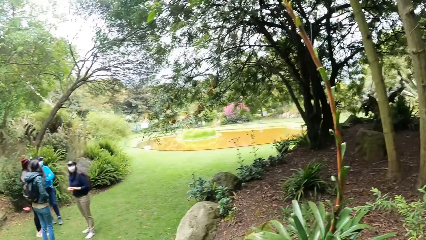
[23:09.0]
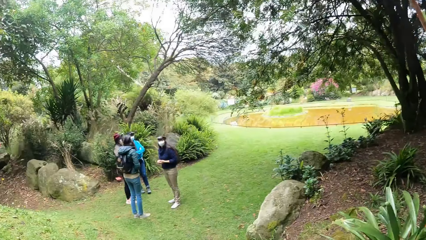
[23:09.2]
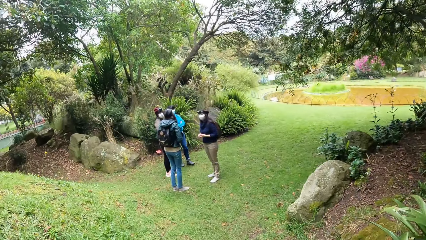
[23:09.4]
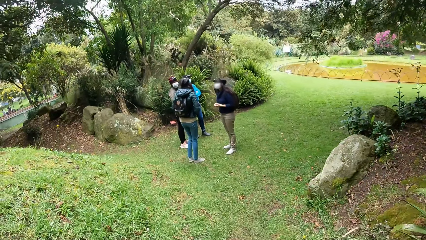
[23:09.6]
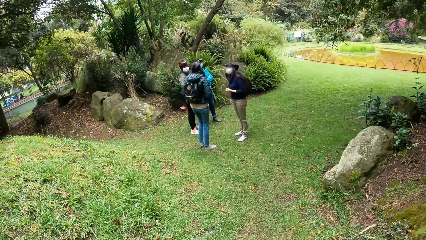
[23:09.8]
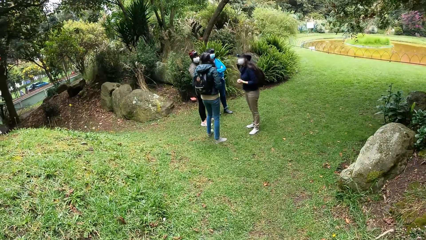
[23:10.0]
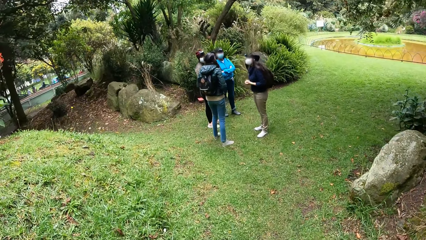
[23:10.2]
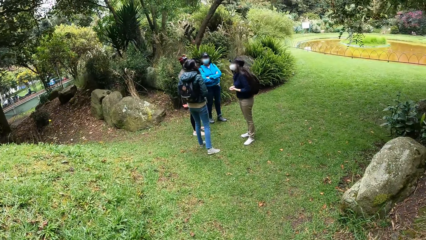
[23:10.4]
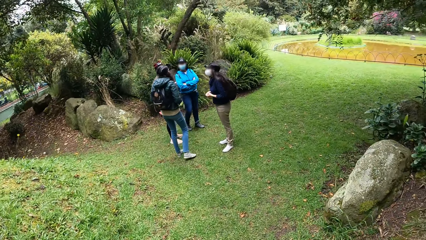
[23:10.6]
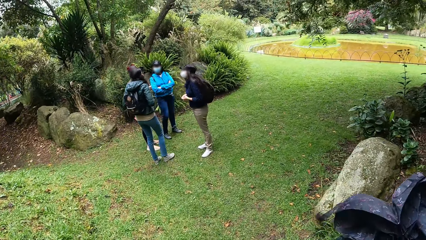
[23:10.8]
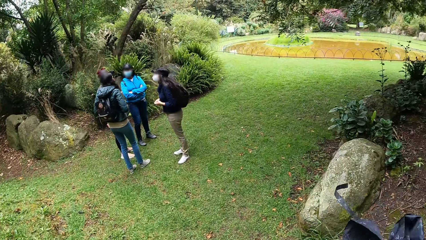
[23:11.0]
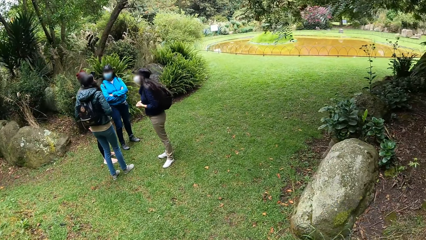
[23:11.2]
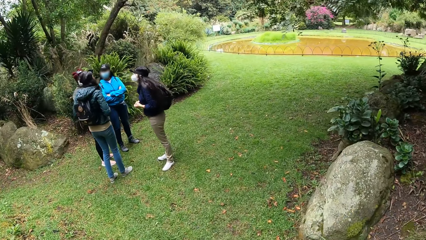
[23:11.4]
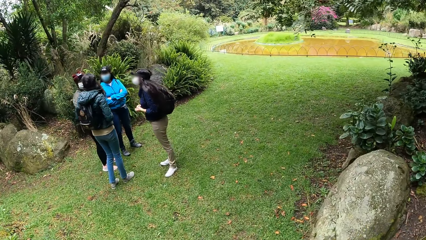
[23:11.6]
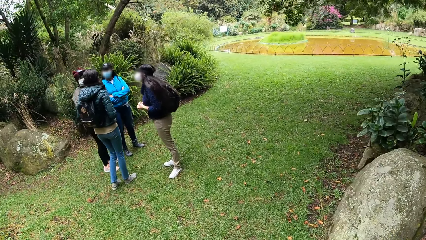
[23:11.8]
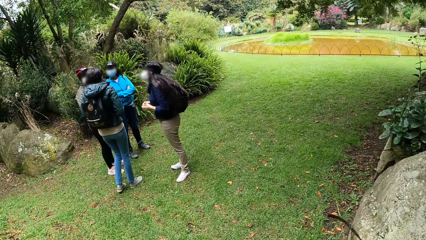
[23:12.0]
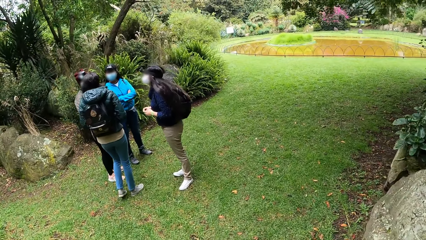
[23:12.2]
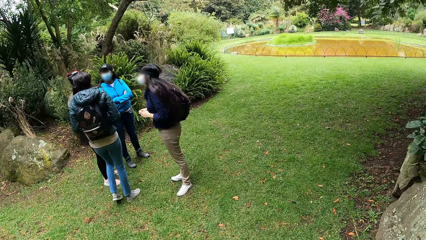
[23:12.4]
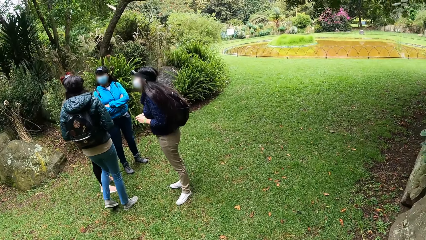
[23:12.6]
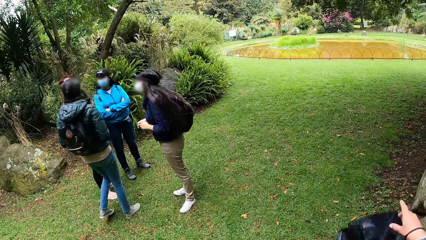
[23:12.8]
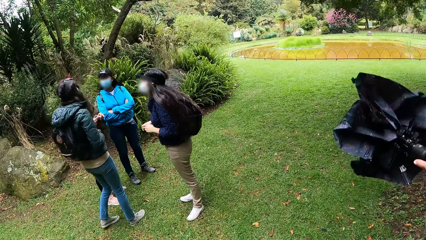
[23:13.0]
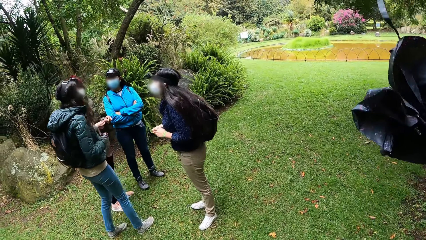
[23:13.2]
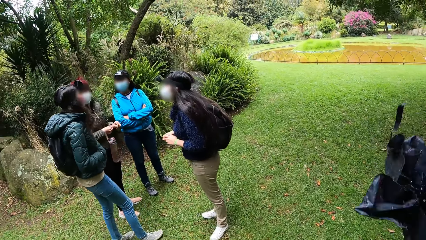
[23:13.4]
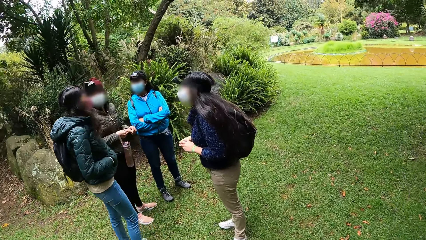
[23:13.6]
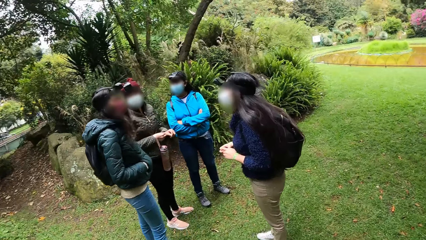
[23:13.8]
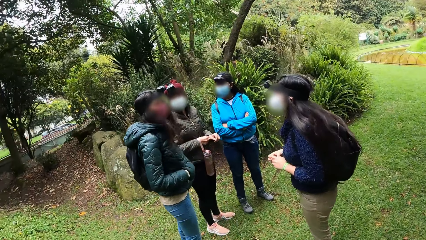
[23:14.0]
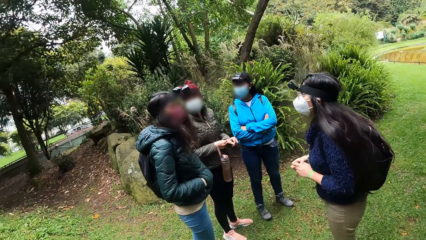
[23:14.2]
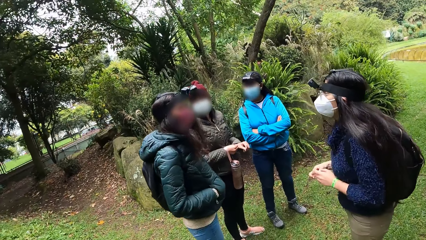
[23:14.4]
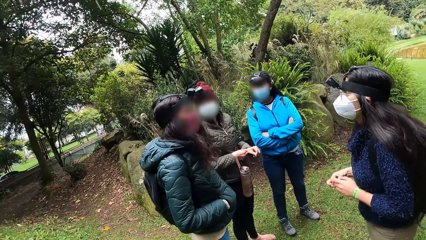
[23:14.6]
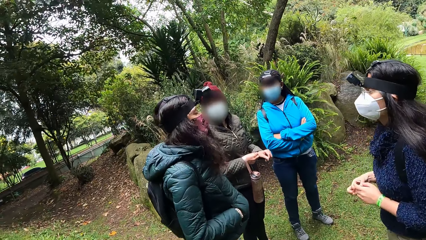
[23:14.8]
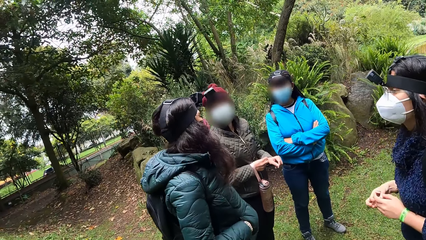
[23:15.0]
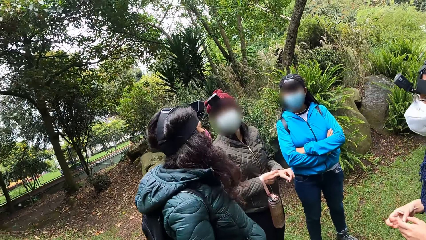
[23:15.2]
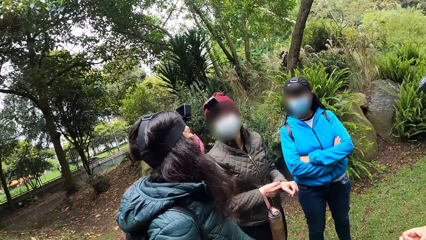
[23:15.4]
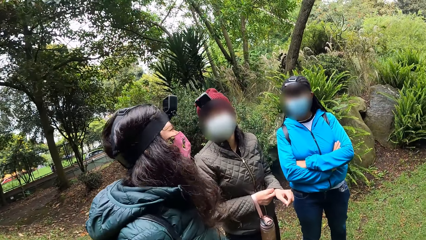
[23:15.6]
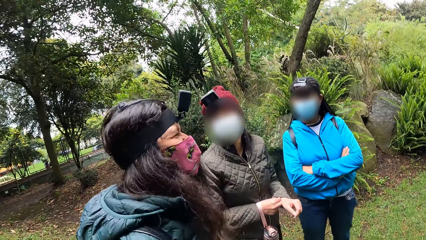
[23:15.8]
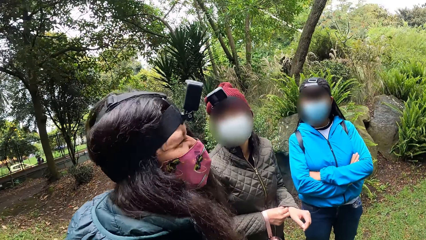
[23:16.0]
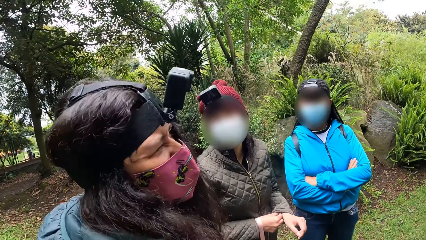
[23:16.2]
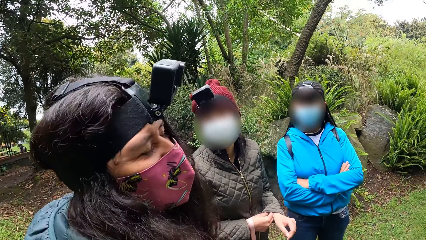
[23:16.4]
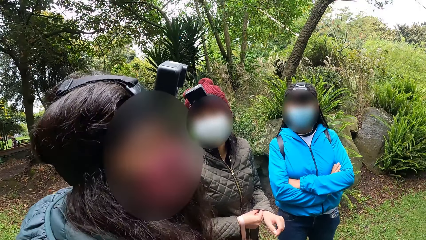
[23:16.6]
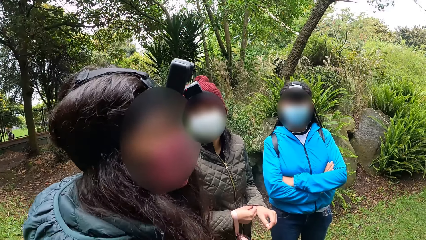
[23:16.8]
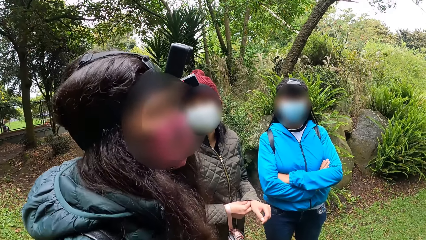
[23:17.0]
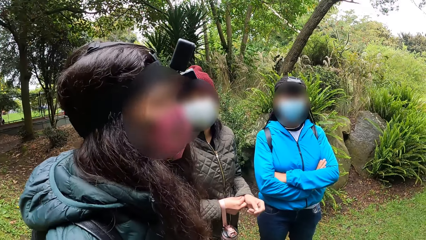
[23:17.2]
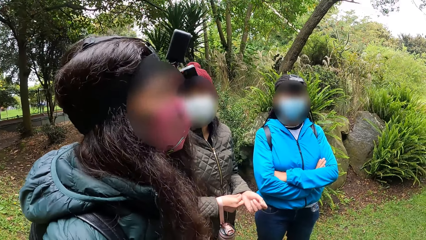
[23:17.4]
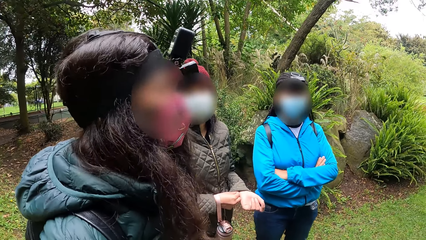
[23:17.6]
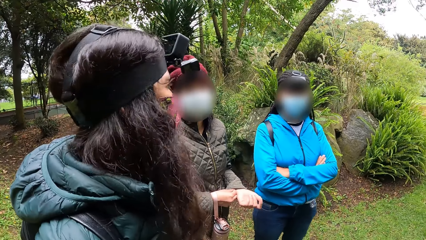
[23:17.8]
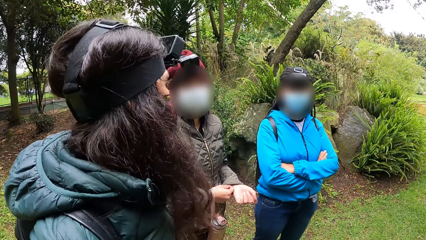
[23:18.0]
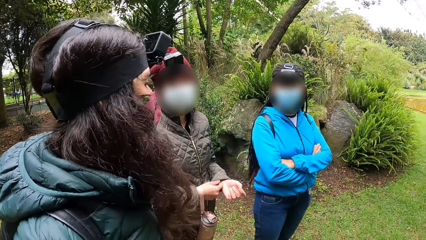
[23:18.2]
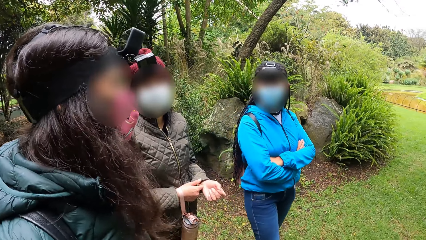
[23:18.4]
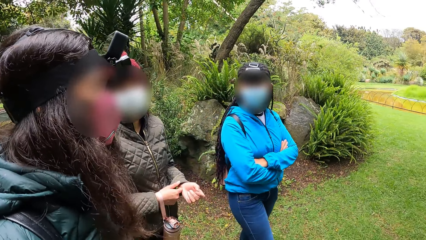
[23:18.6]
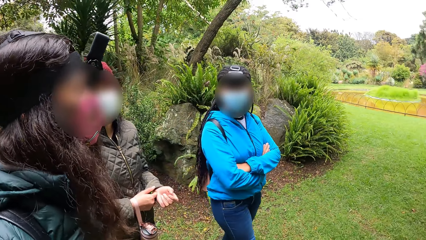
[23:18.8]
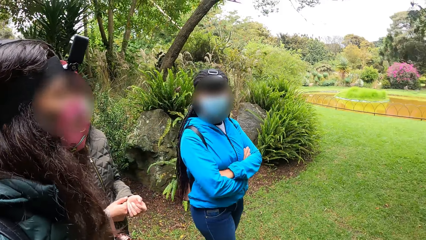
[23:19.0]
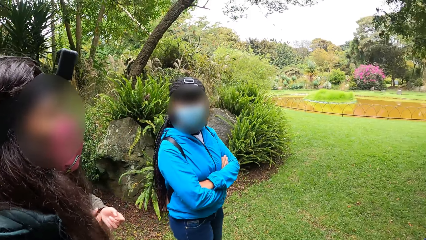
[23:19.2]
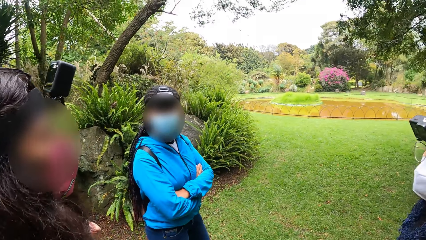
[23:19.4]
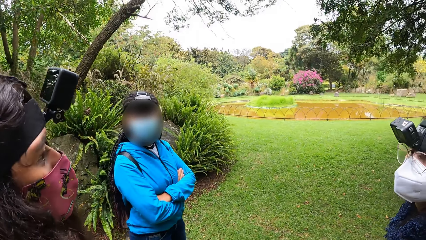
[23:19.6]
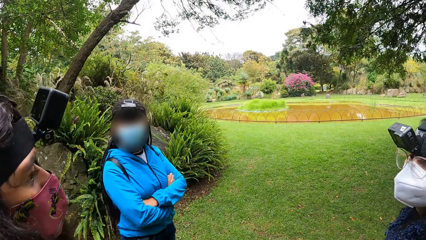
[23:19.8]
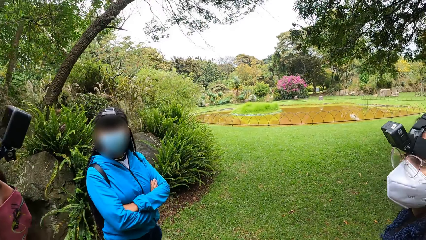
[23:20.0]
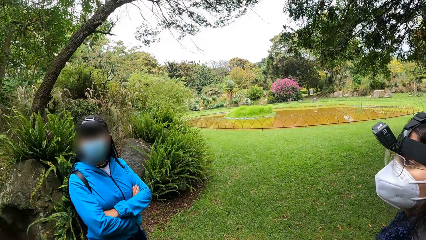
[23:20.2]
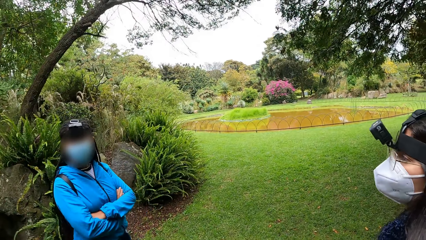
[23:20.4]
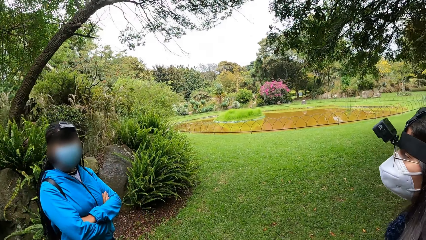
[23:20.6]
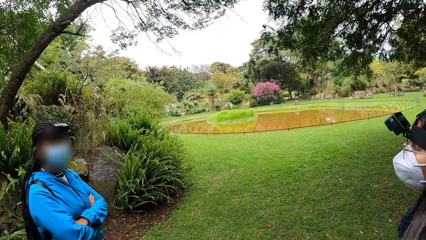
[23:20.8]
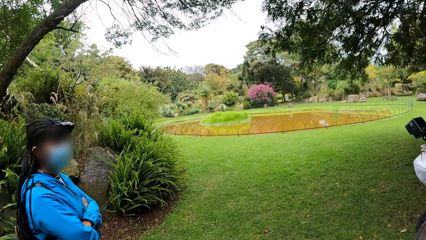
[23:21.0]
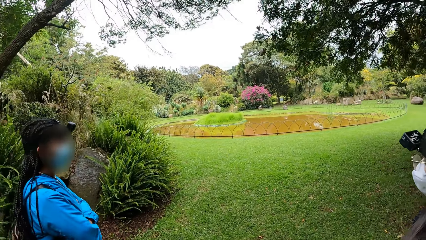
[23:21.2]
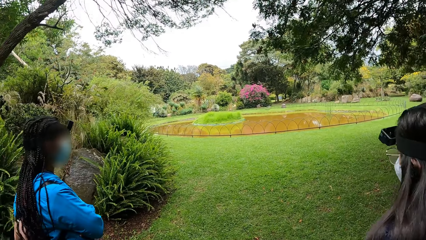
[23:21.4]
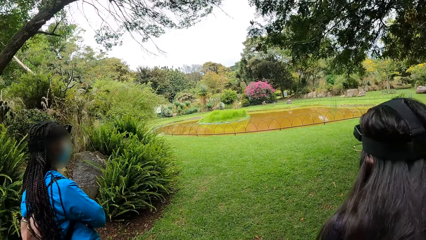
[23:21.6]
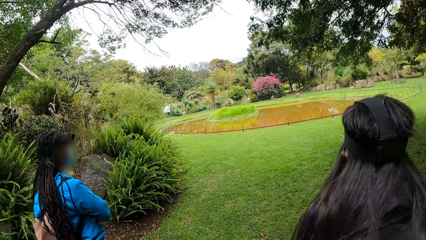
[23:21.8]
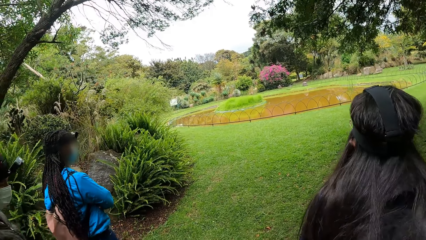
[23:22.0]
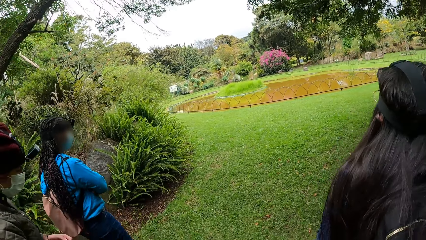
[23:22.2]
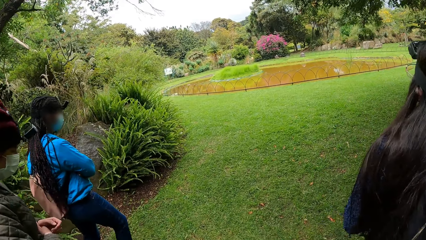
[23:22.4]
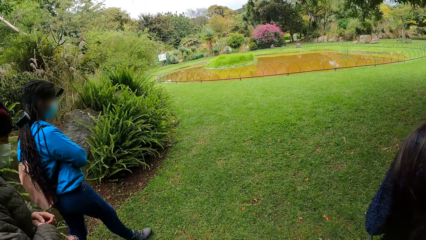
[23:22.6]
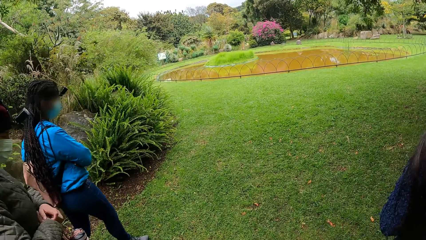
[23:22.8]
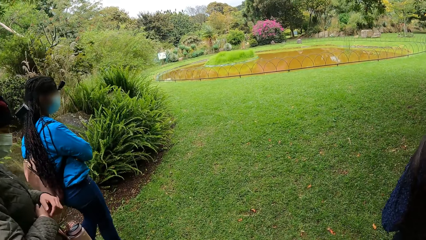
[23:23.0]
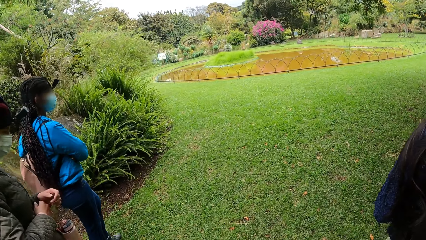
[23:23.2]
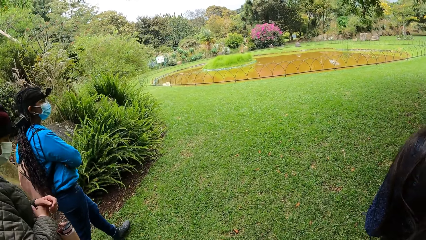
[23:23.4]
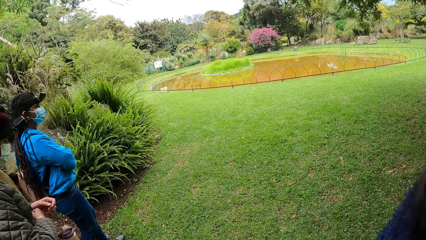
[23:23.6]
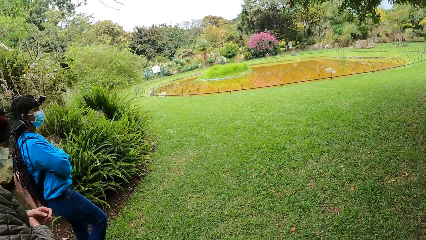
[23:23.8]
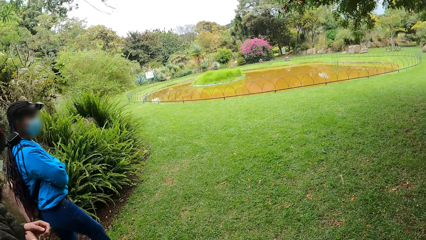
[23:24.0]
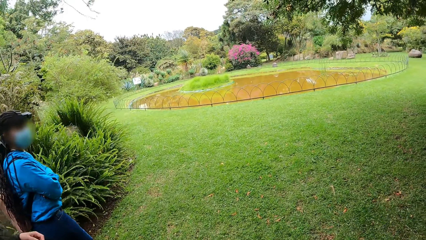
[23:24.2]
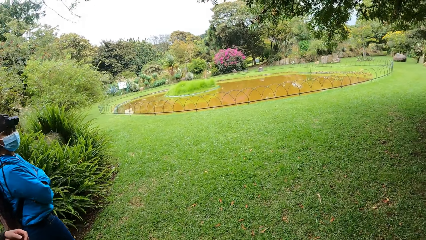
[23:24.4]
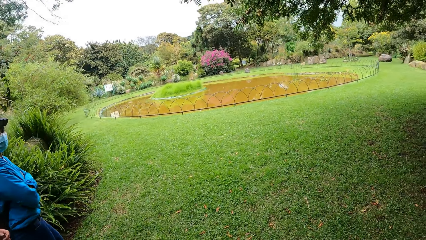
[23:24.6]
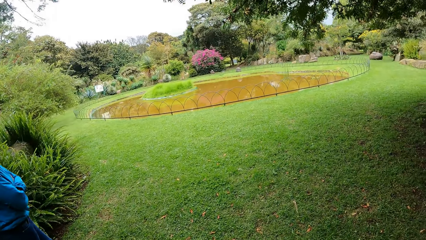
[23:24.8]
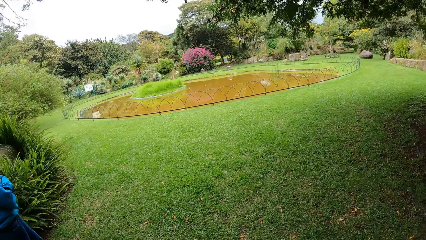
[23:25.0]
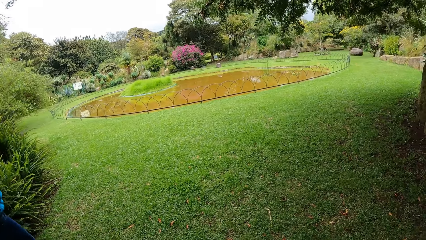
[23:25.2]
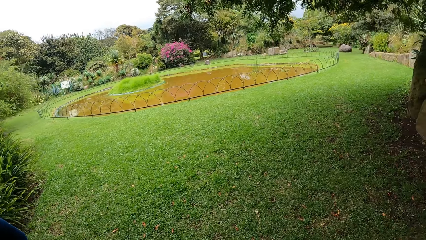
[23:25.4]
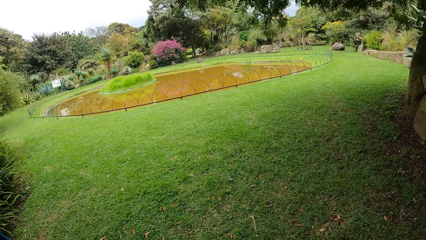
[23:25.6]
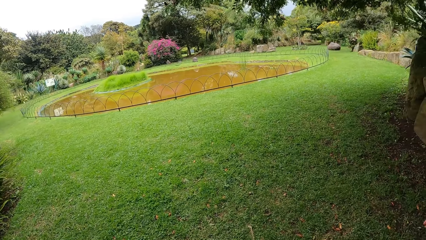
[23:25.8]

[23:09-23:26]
The camera wearer turns, looks around and walks back in the park. She raises her right hand and sways a bag. She converses with a person. A woman adjusts her left sleeve with her right hand. The camera wearer walks on the grass in the park. Another woman walks on the grass. The first woman walks on the grass.
